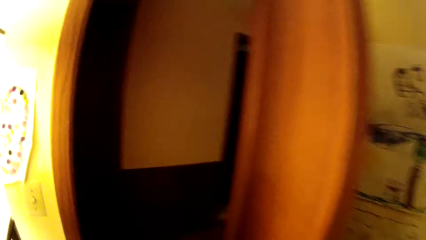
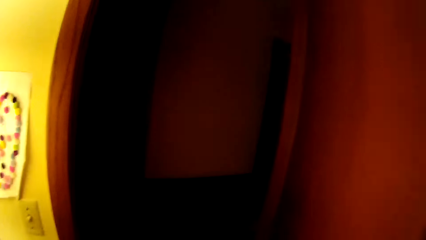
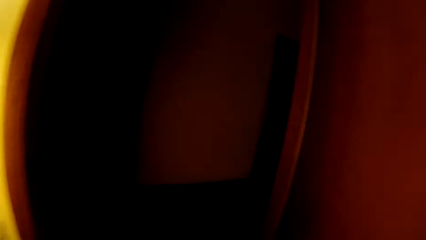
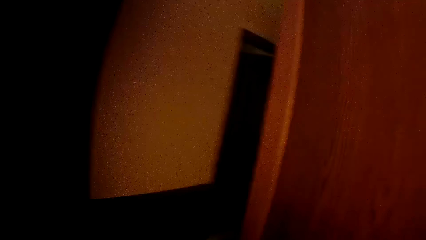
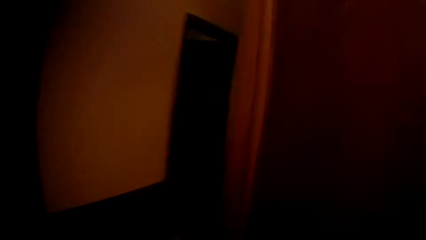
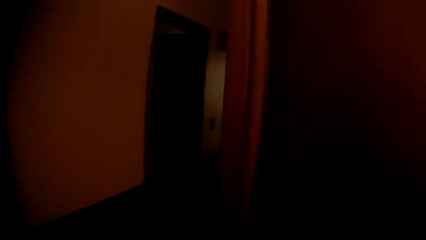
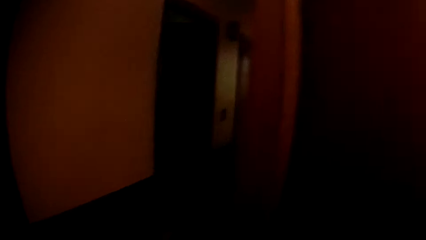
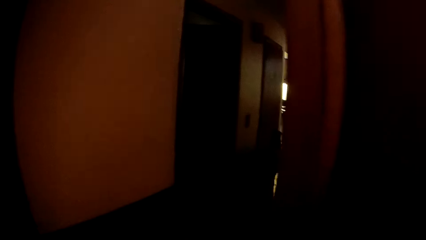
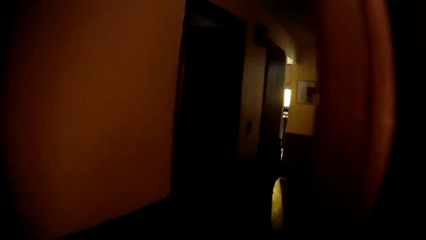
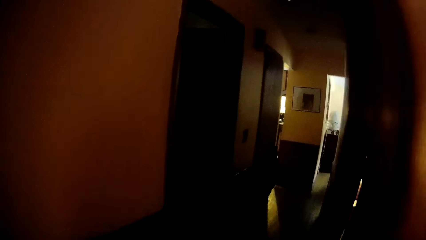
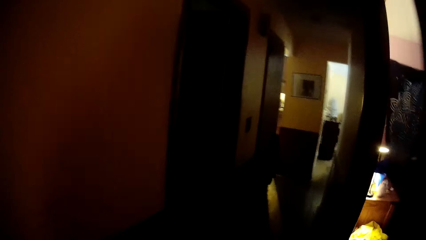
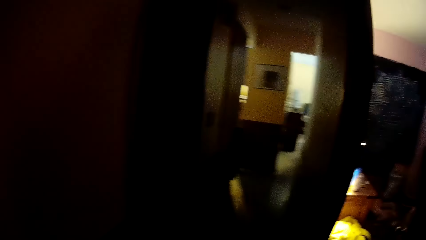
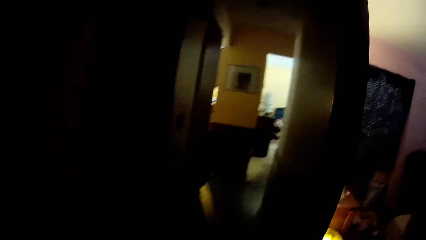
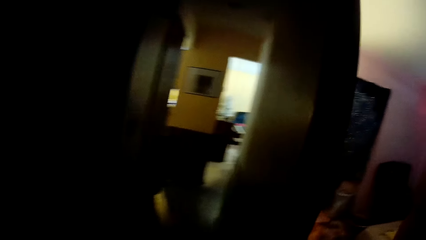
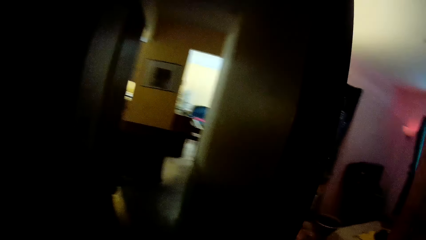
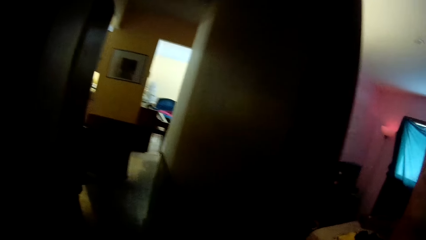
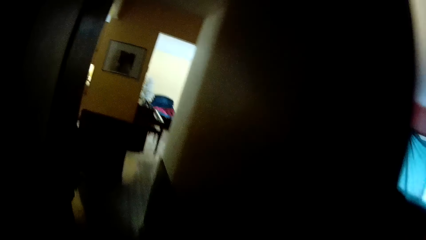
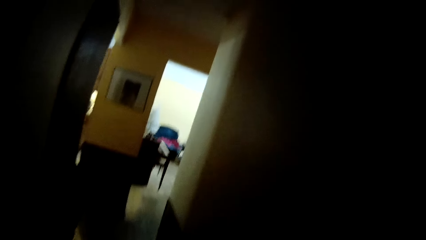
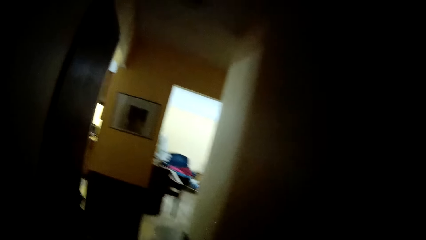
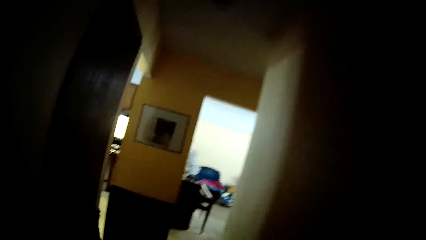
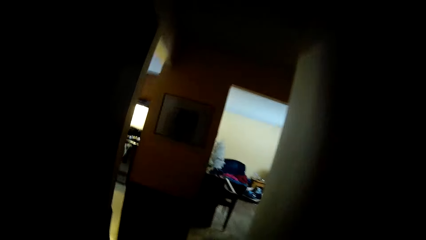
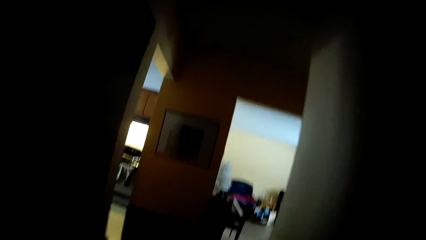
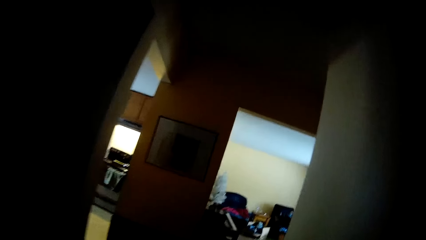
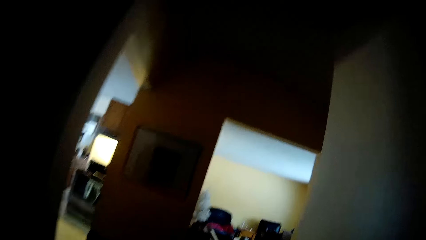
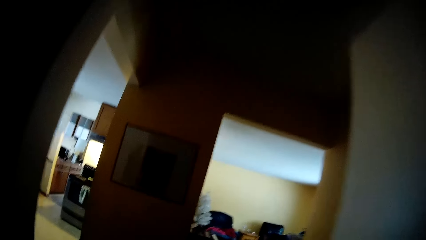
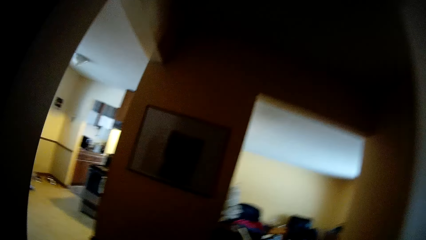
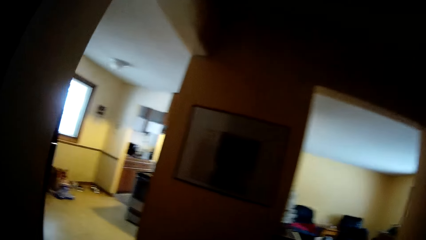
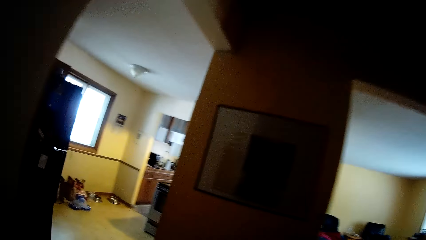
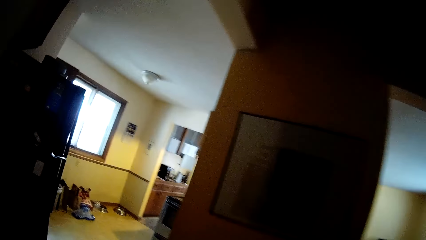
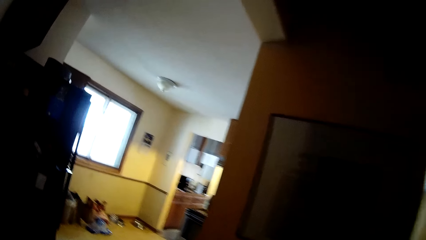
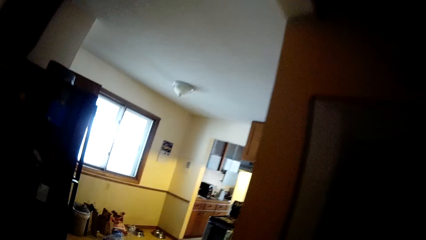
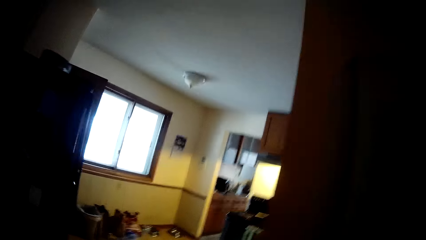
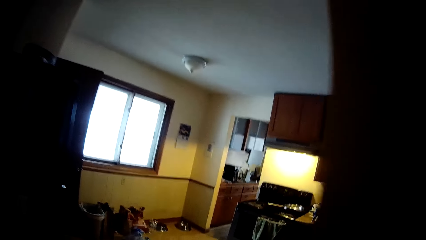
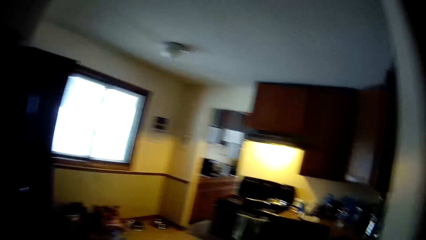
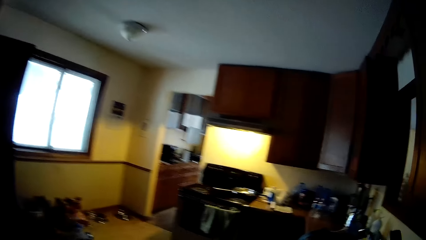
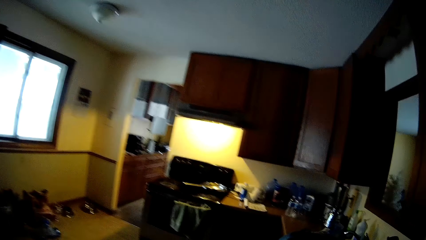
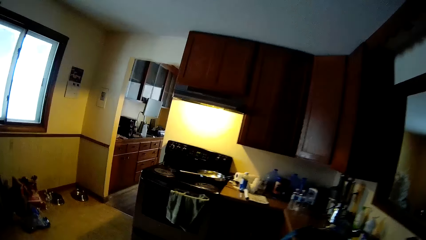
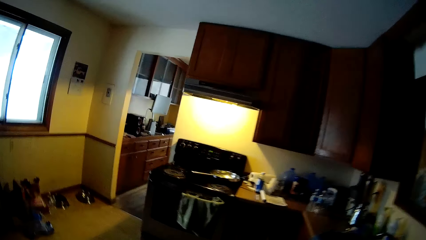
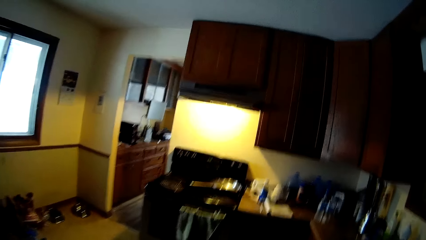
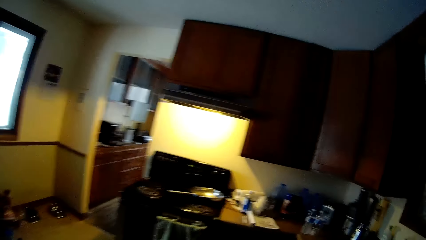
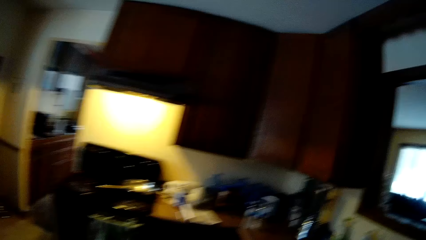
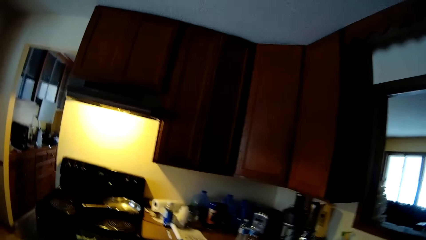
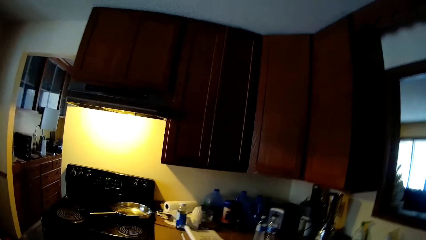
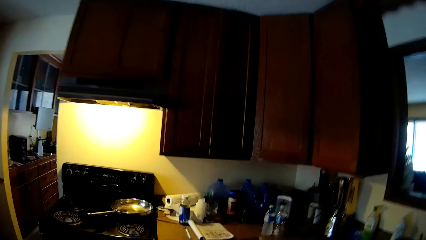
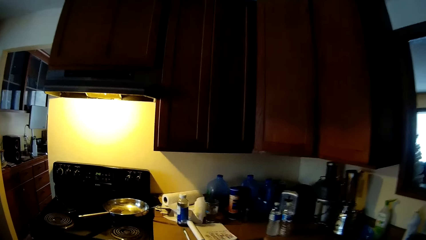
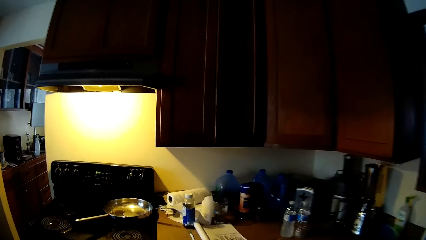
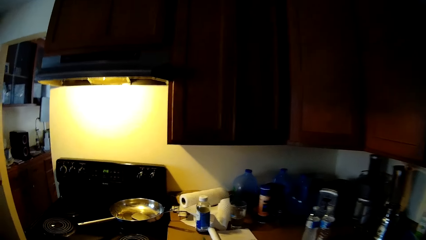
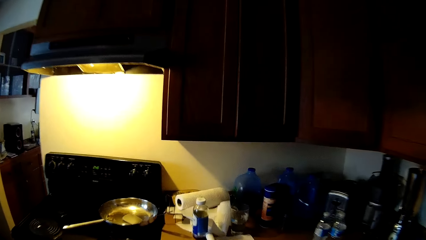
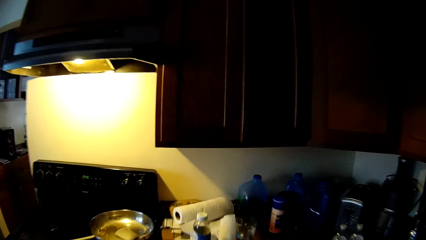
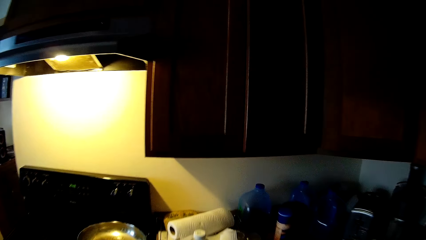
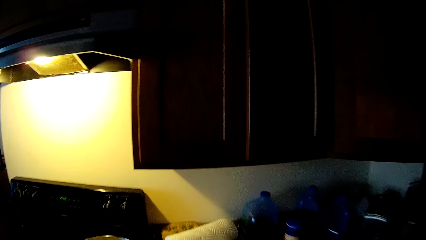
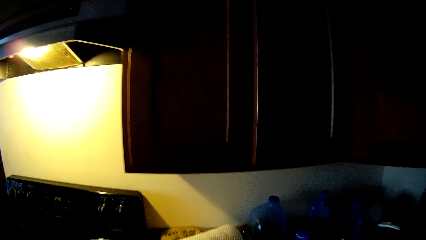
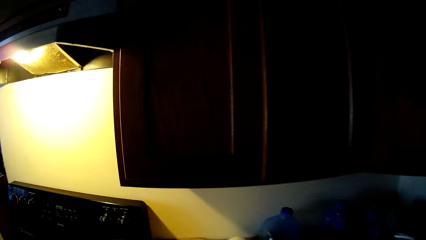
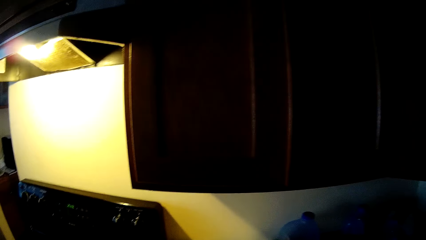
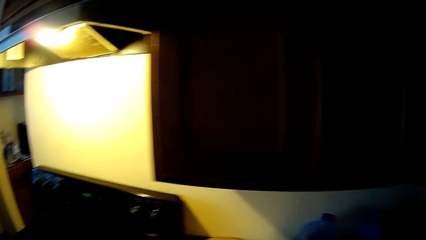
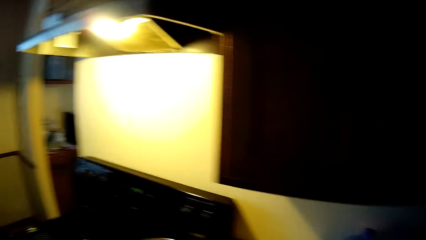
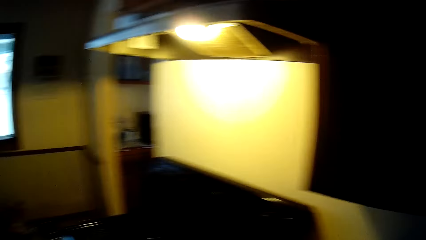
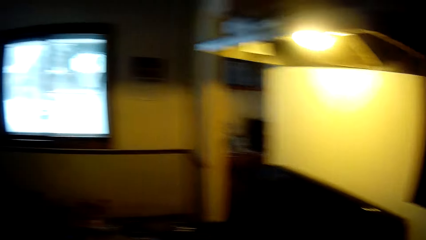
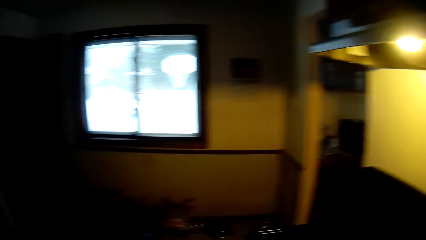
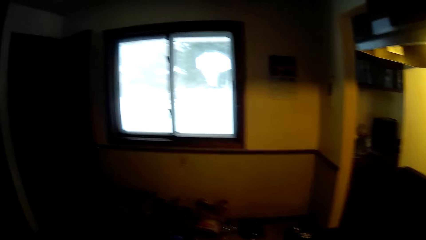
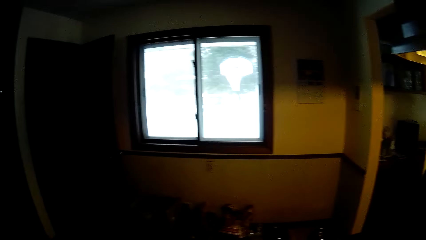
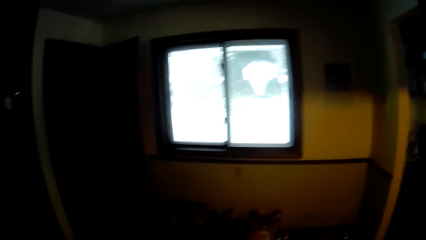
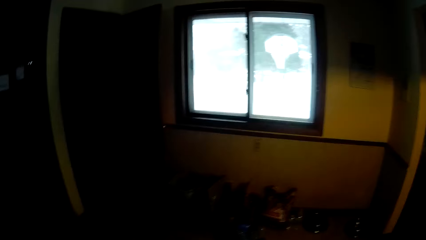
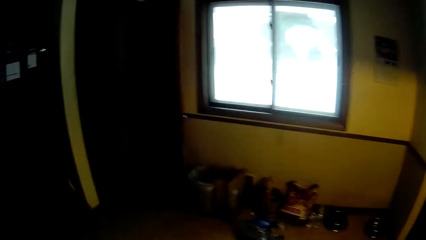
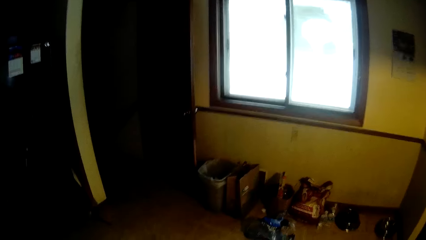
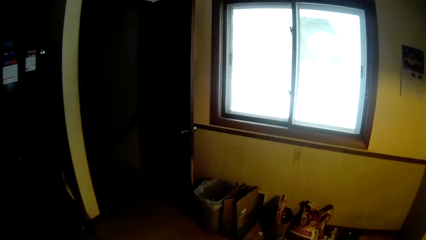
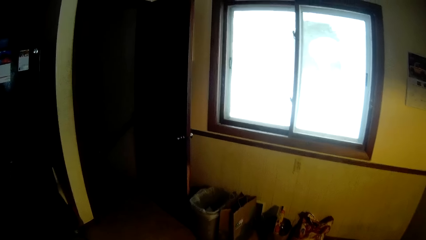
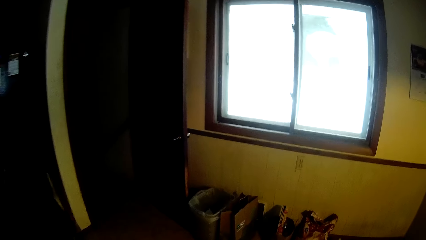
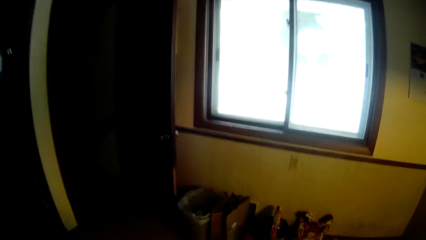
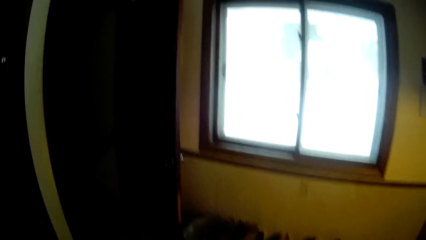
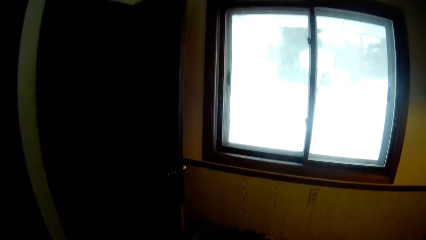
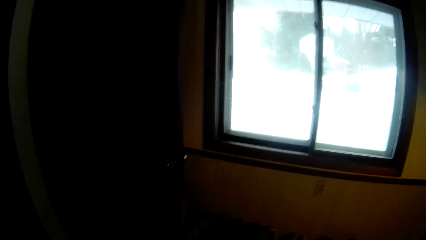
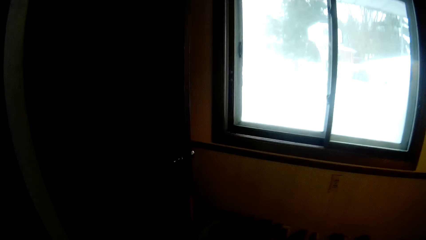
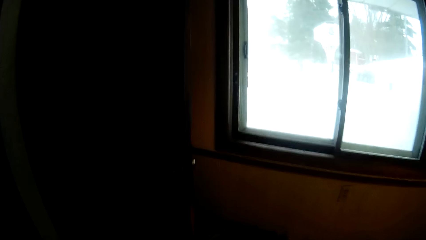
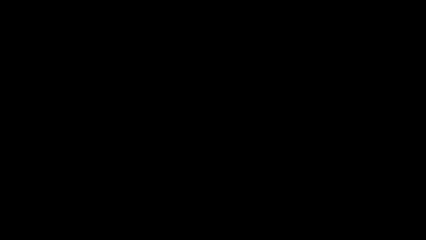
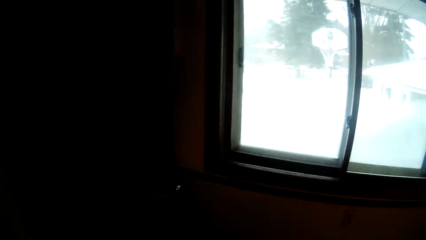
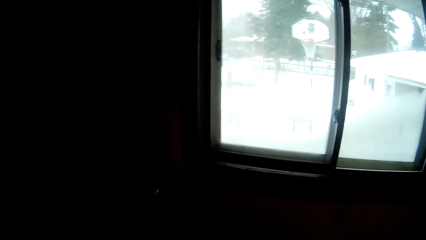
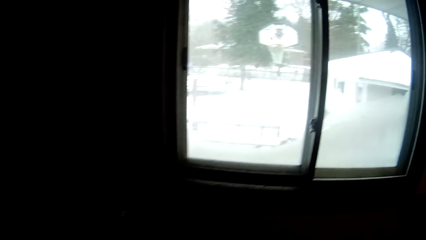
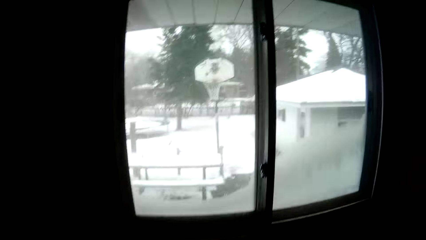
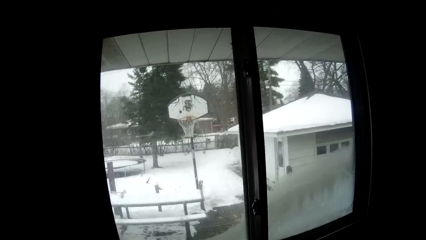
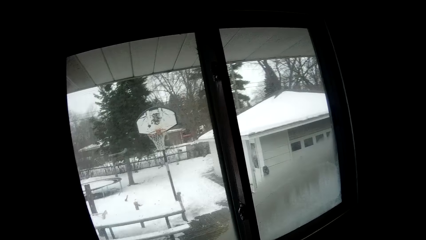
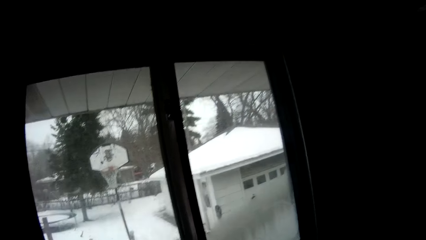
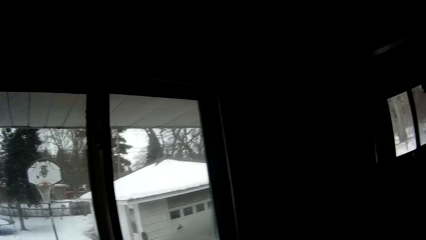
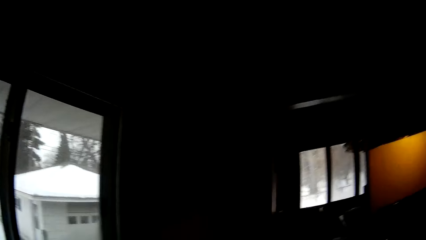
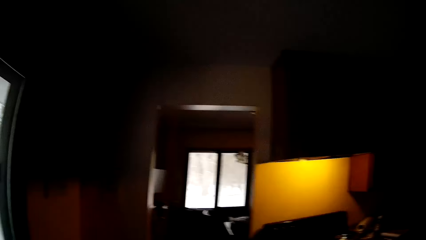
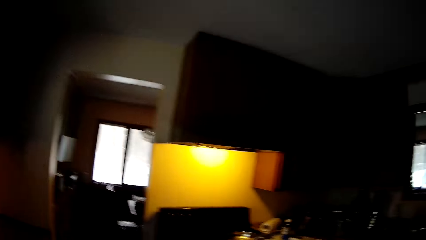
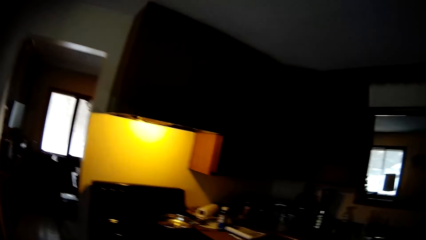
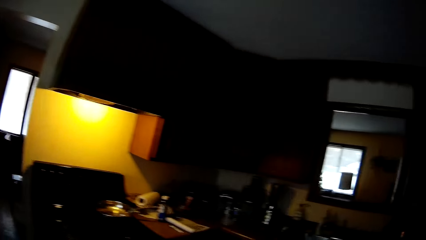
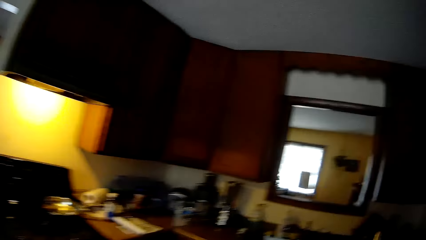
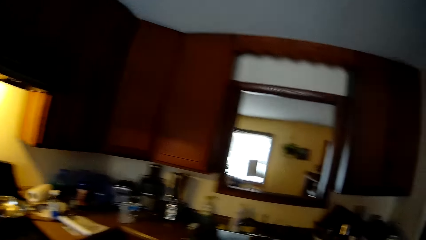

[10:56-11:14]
The camera wearer walks around. They walk to a window. They look around. They walk to the sink.
